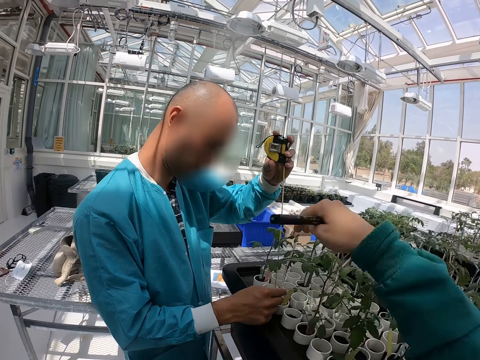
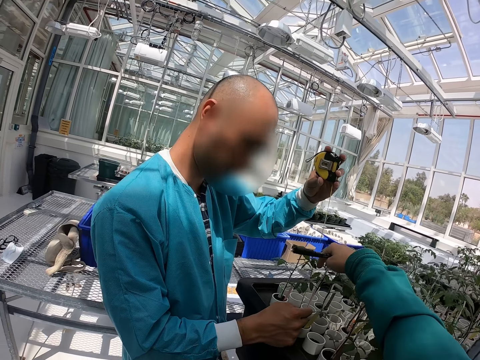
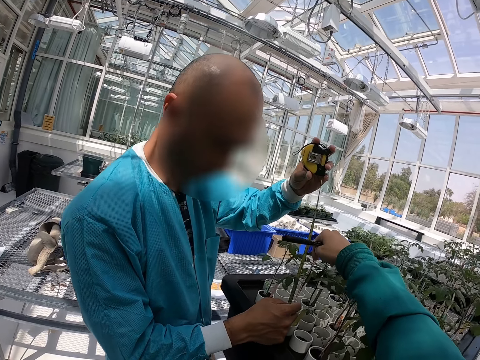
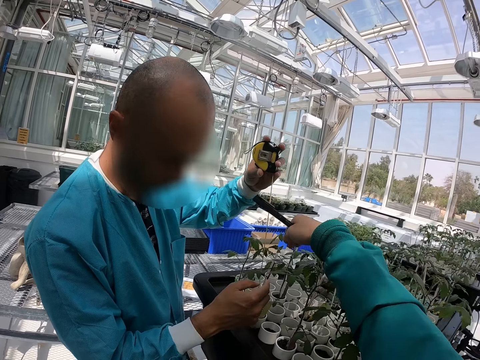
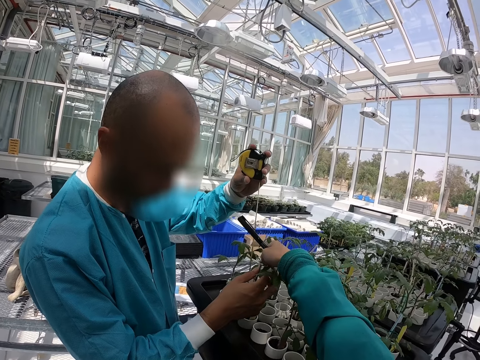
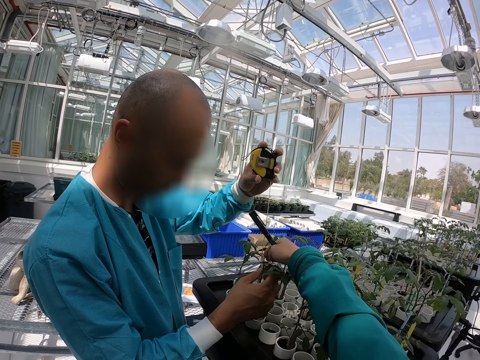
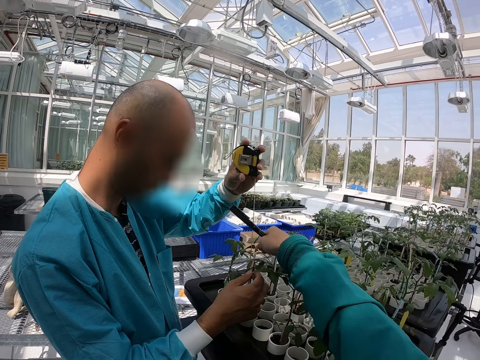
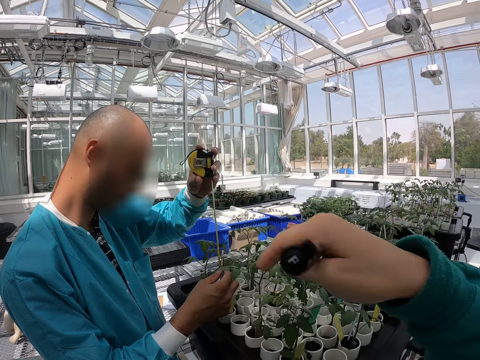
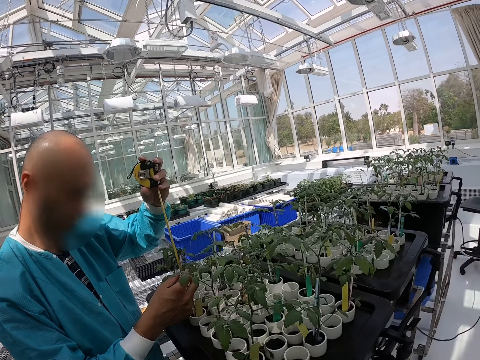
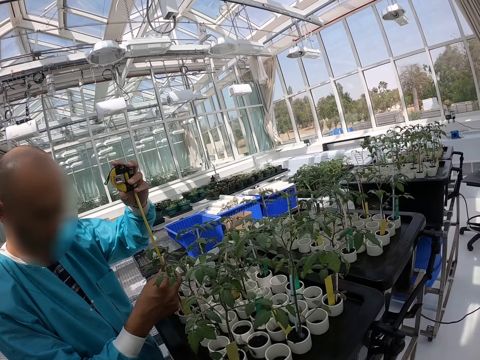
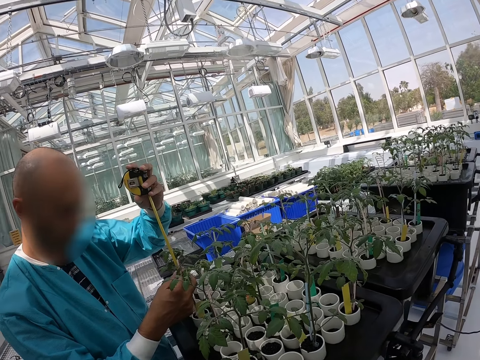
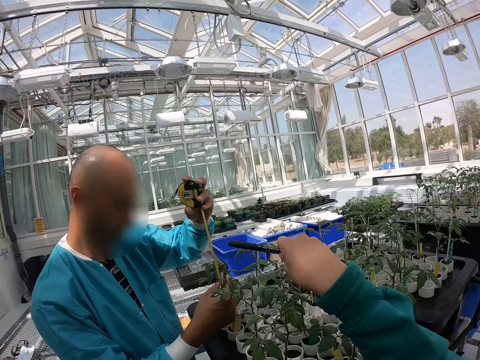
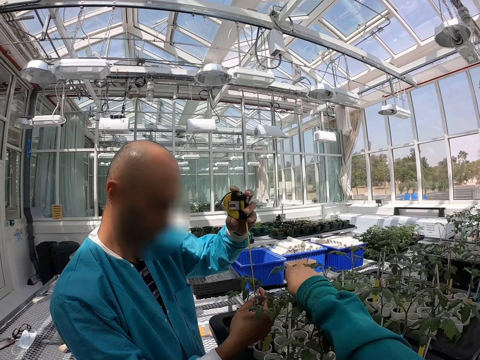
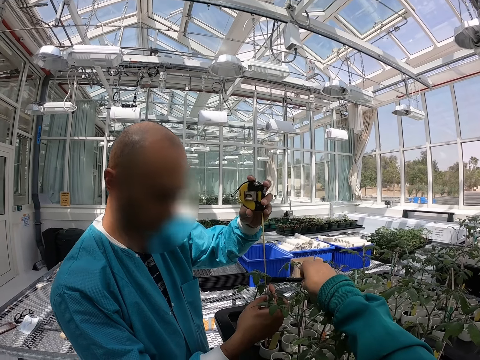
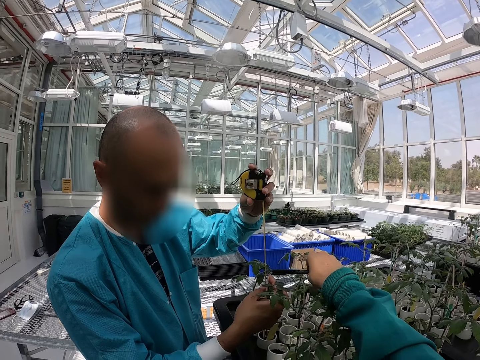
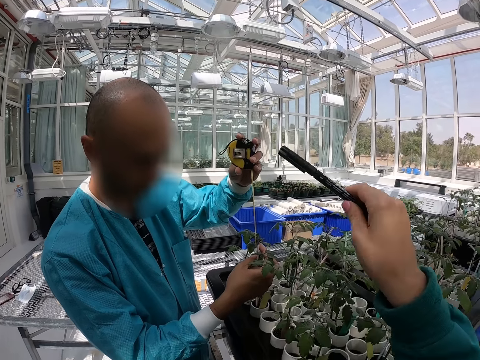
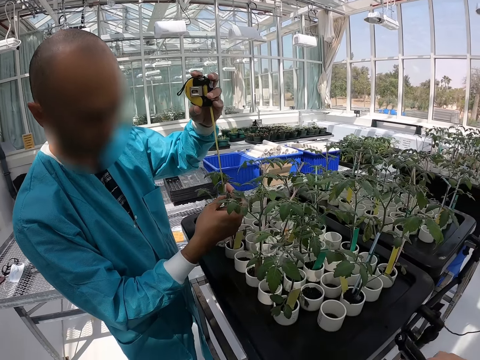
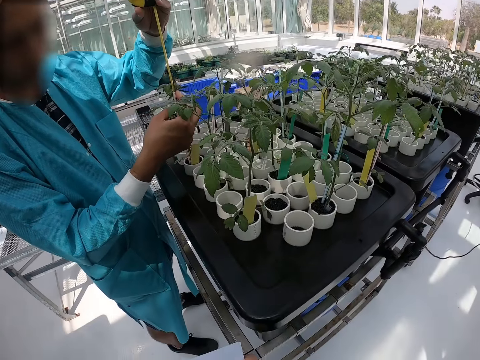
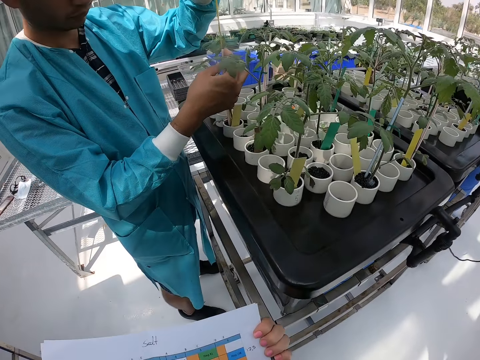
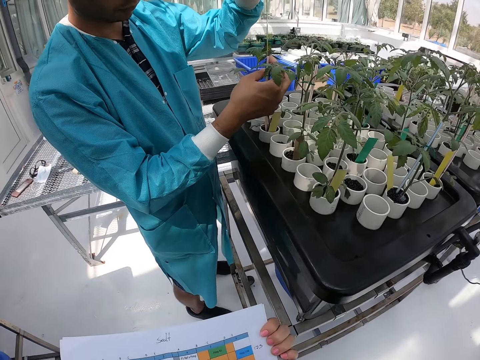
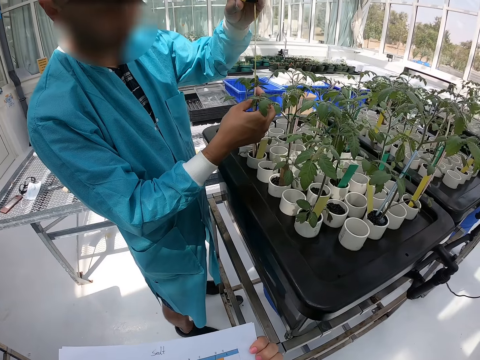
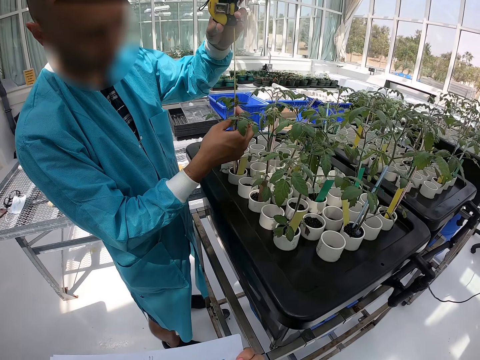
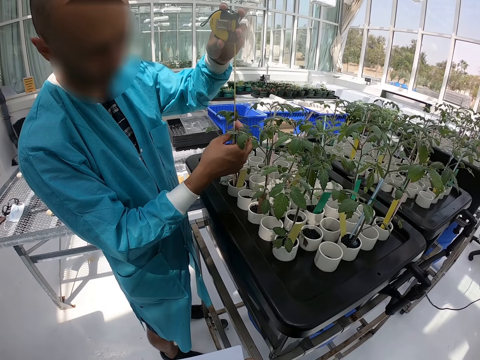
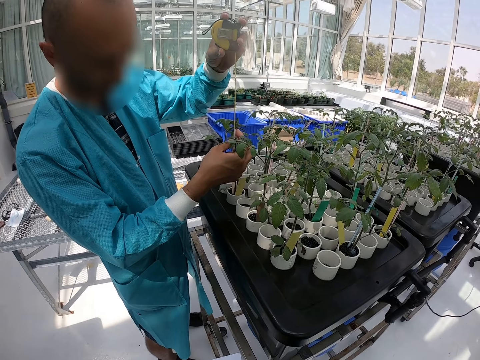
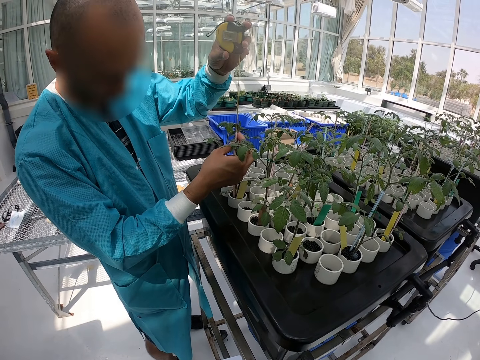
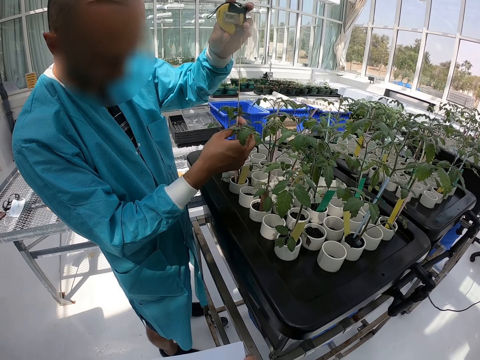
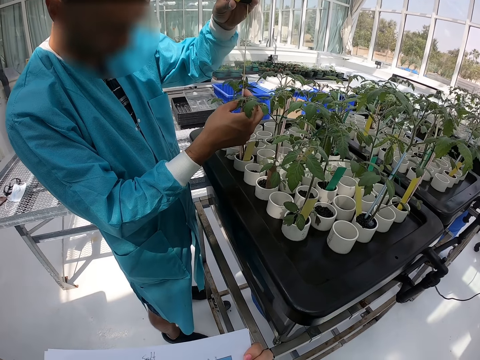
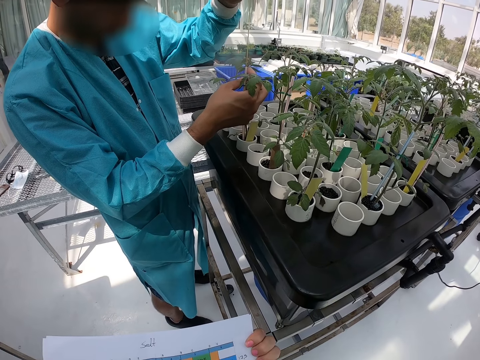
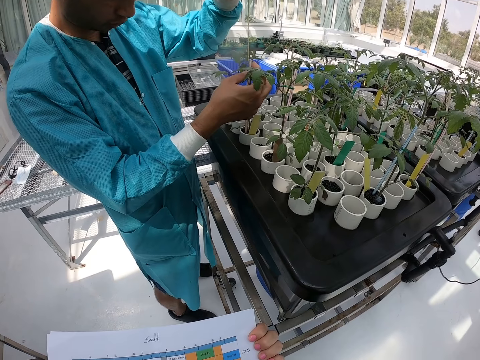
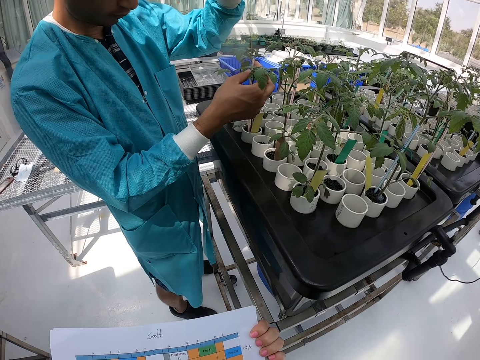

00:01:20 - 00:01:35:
The camera wearer touches the plant. He holds a seedling with his right hand. He points with his right hand. A person measures the plant.

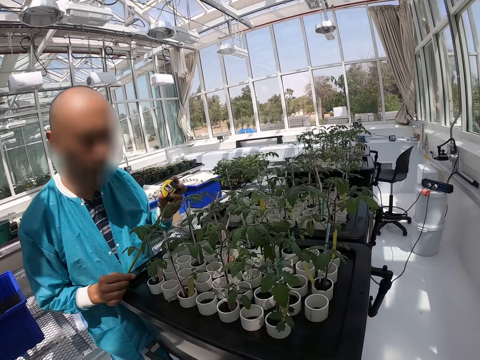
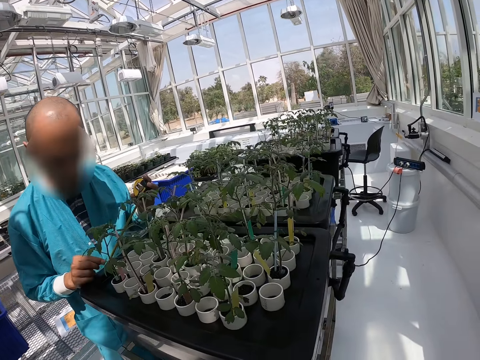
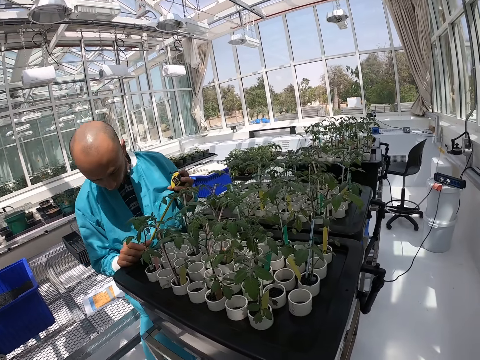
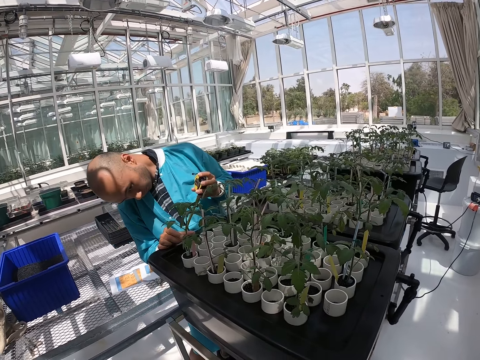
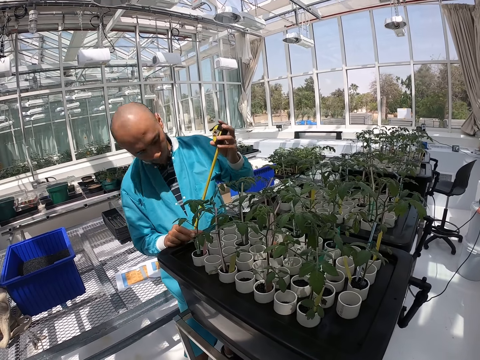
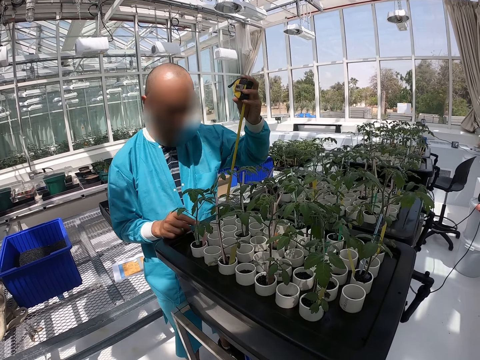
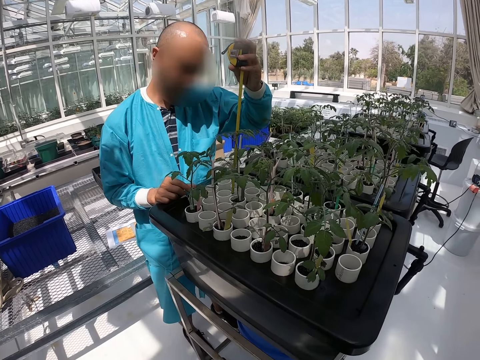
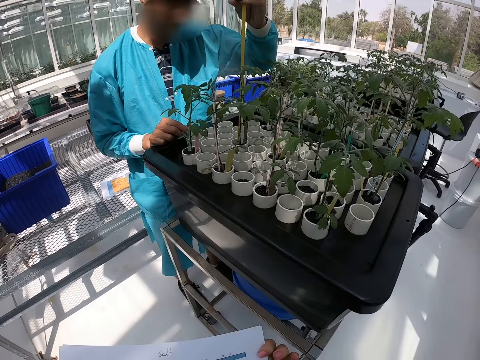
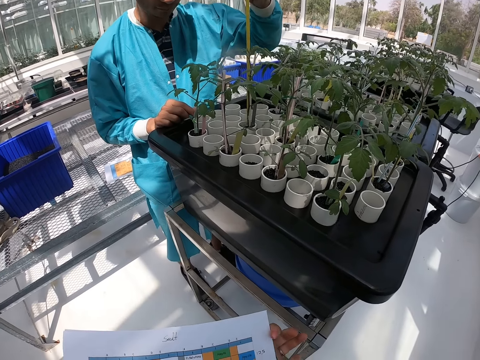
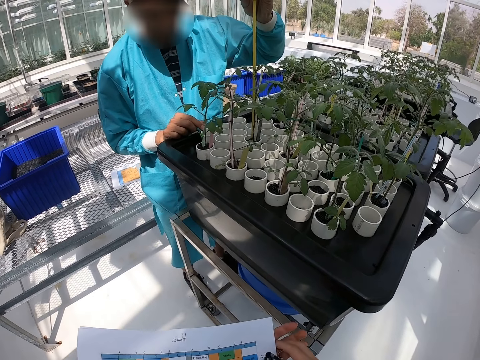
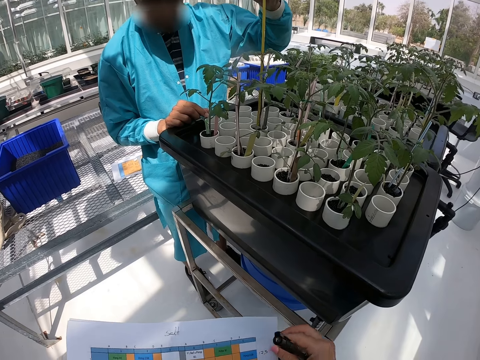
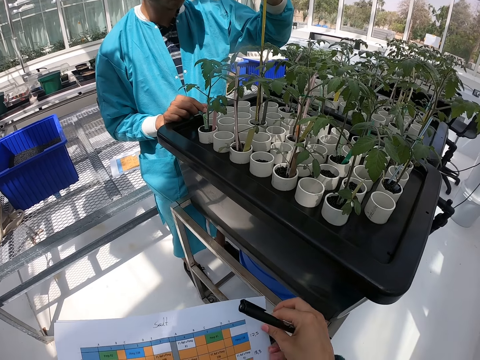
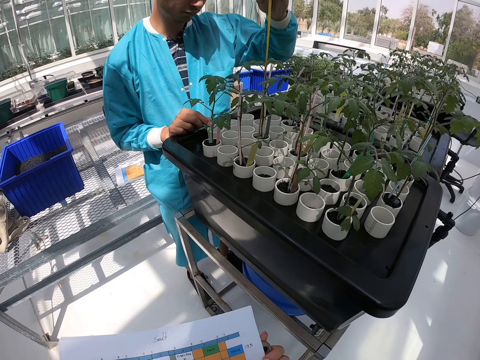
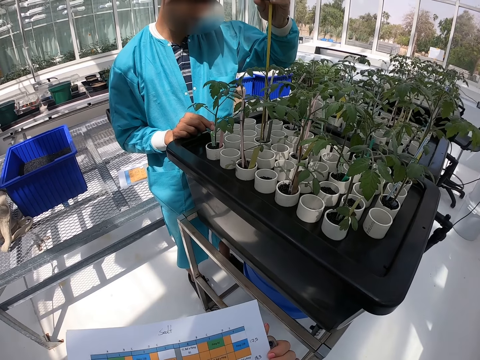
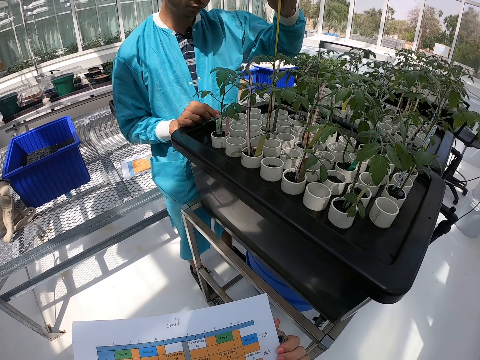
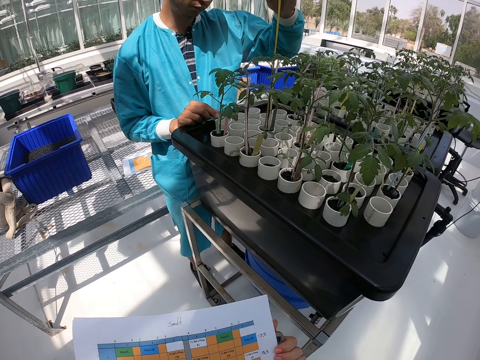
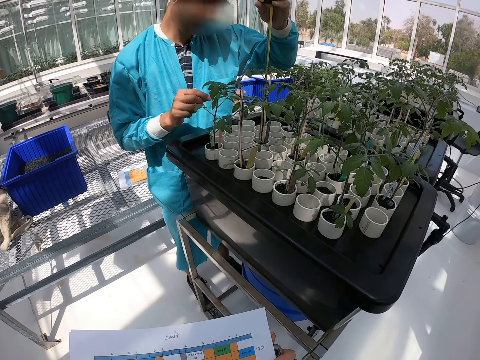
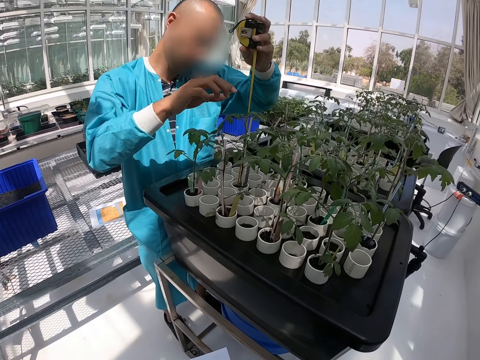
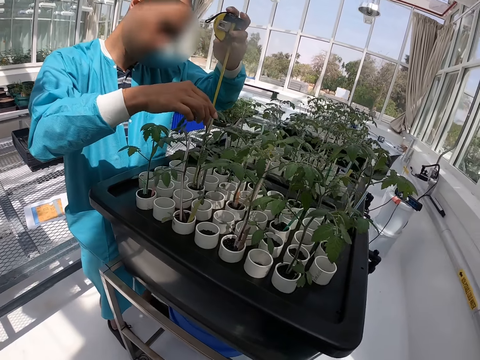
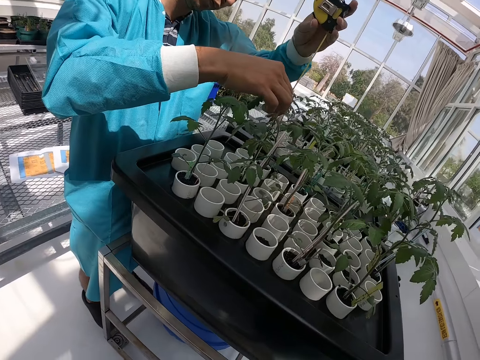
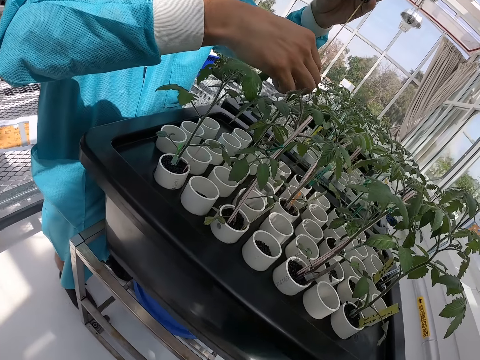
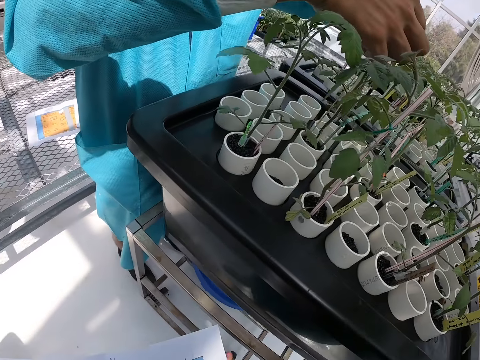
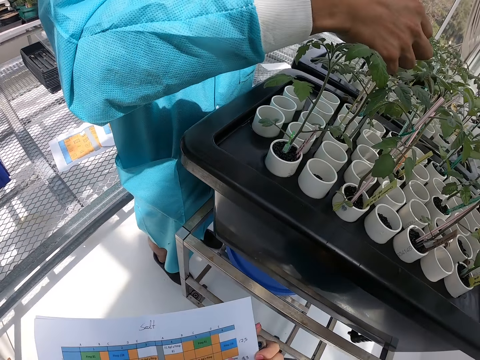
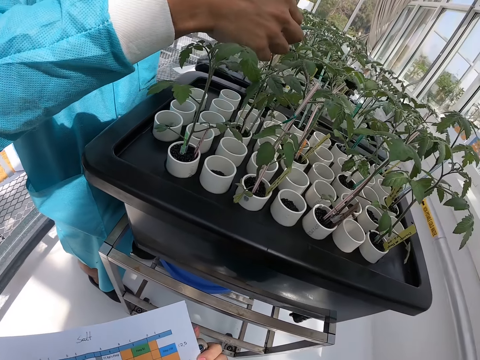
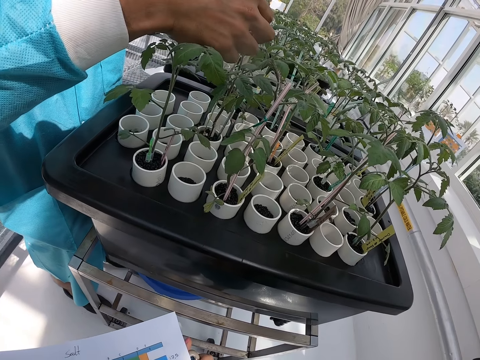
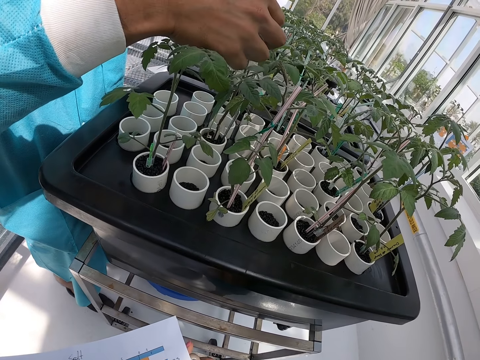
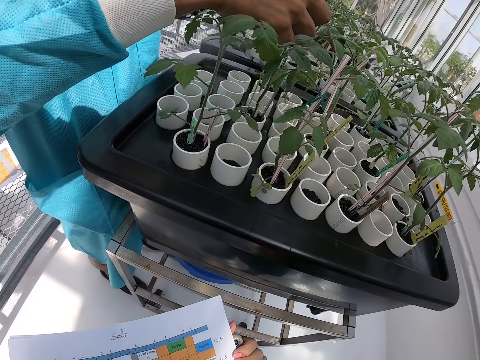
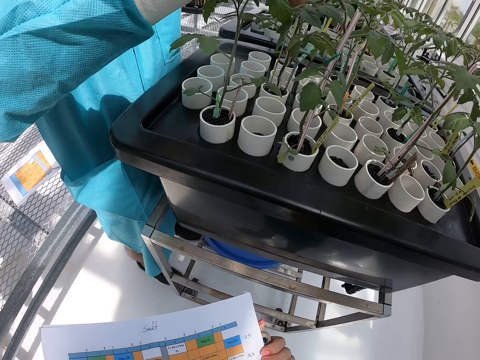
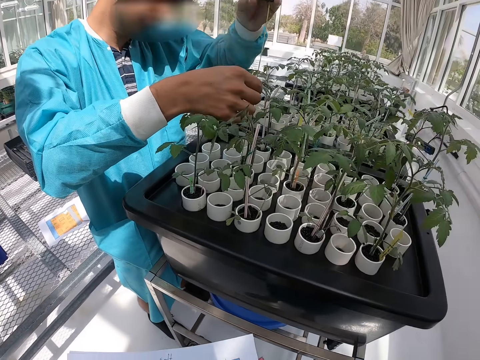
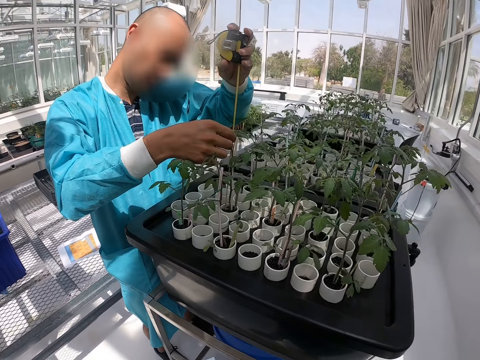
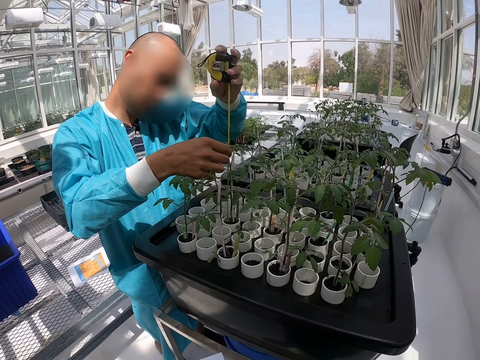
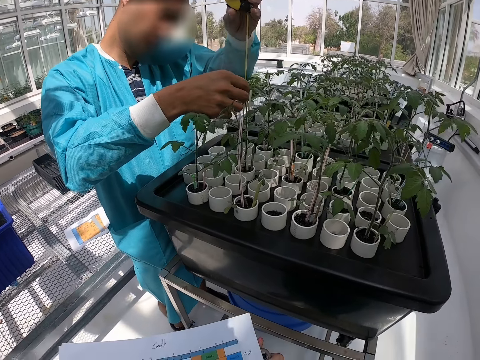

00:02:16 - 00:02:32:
A person measures the plant. The camera wearer touches the paper. The person measures the plant.
